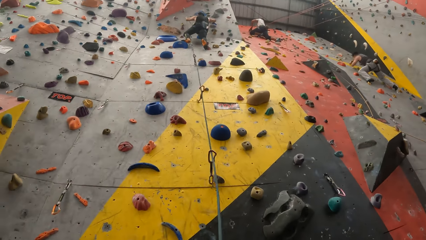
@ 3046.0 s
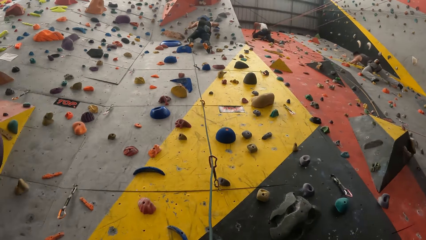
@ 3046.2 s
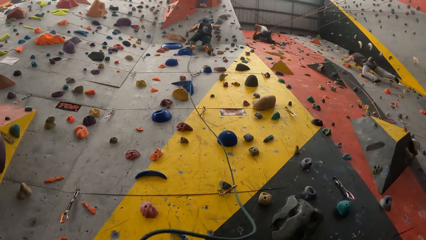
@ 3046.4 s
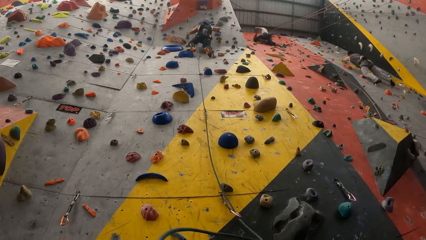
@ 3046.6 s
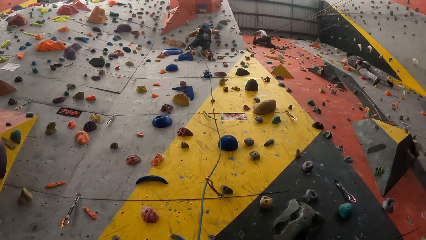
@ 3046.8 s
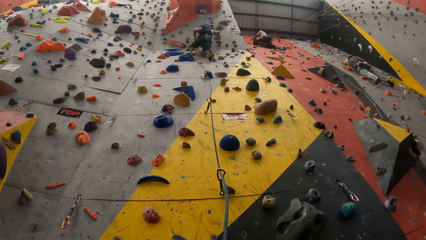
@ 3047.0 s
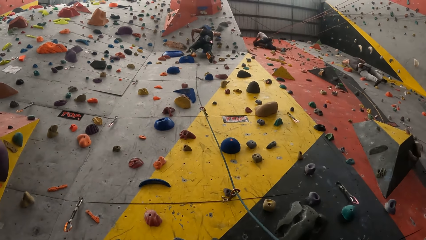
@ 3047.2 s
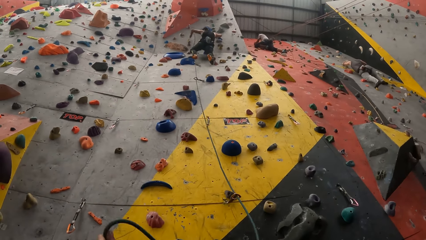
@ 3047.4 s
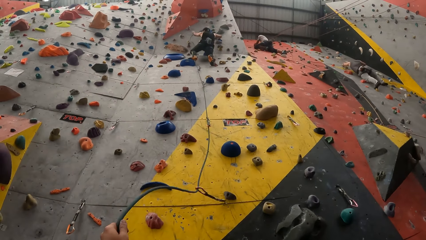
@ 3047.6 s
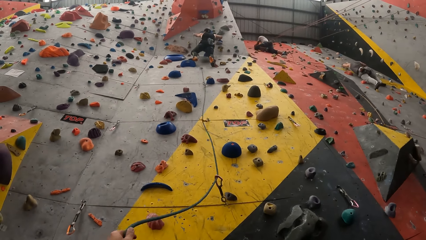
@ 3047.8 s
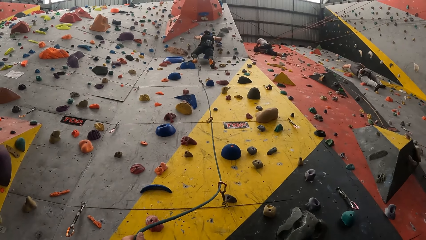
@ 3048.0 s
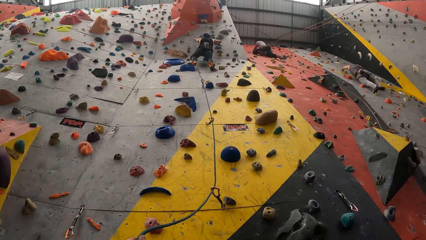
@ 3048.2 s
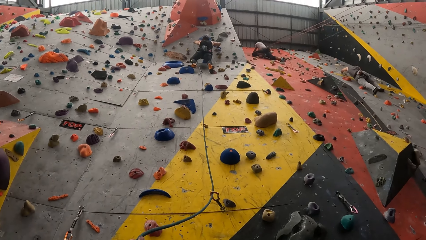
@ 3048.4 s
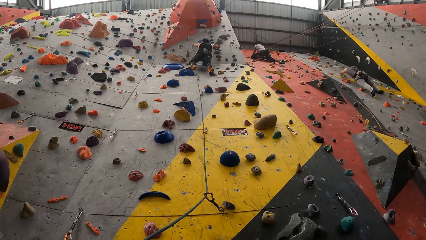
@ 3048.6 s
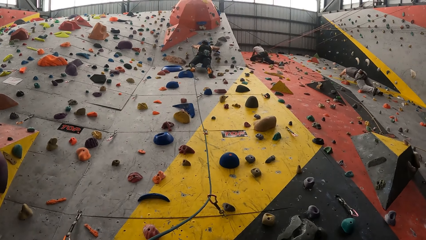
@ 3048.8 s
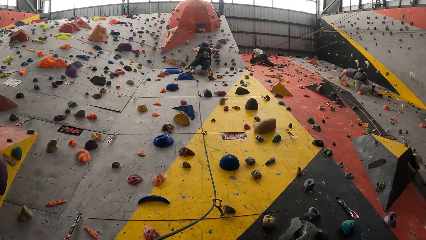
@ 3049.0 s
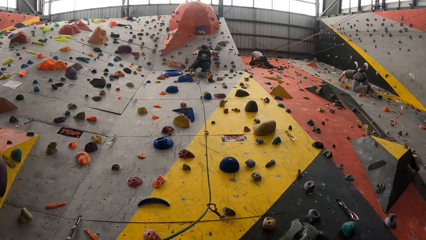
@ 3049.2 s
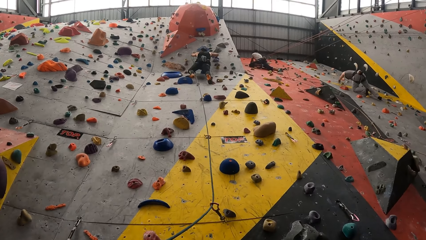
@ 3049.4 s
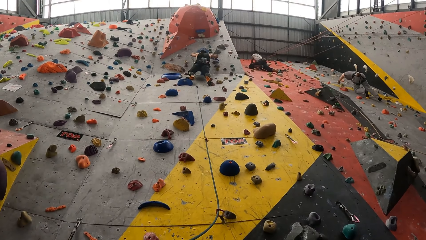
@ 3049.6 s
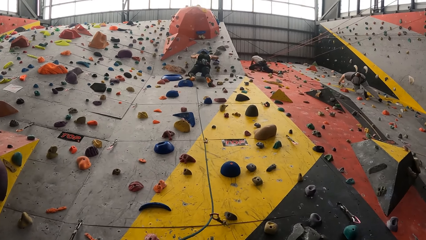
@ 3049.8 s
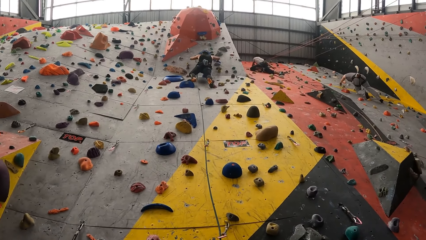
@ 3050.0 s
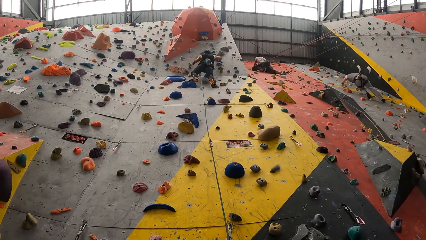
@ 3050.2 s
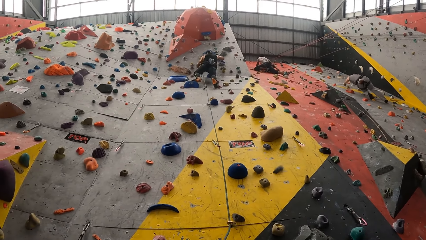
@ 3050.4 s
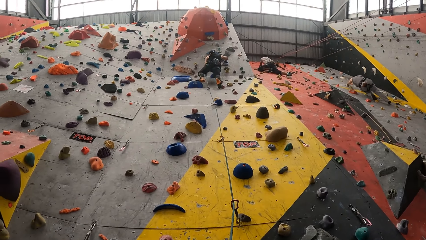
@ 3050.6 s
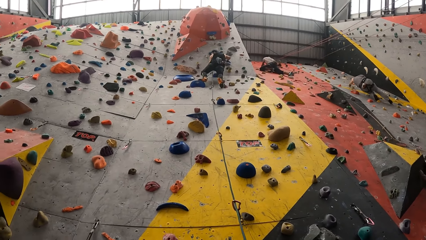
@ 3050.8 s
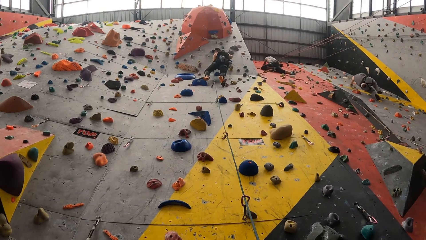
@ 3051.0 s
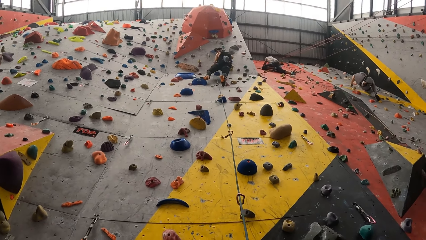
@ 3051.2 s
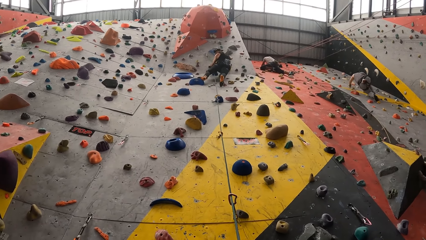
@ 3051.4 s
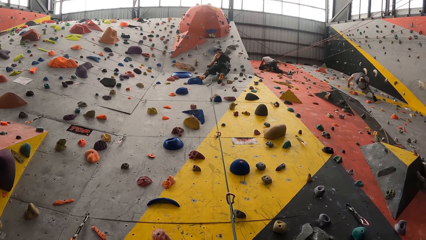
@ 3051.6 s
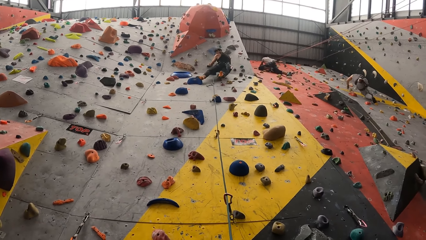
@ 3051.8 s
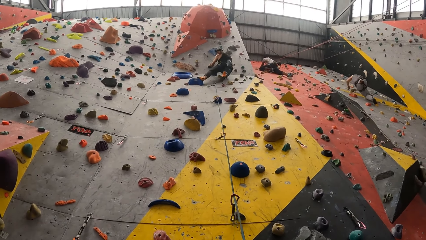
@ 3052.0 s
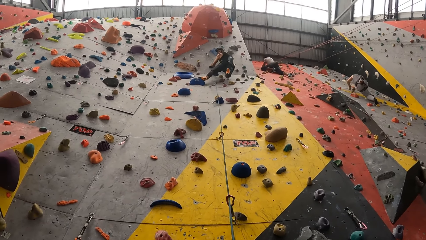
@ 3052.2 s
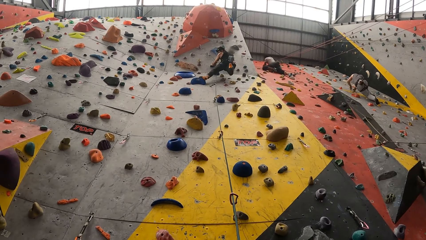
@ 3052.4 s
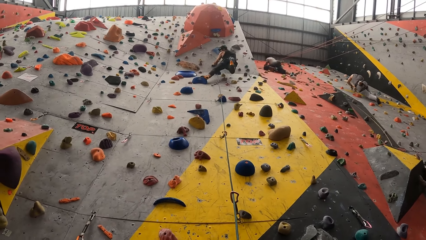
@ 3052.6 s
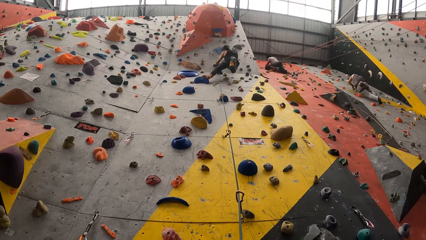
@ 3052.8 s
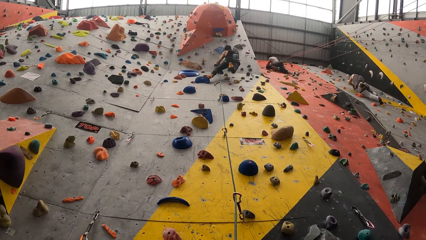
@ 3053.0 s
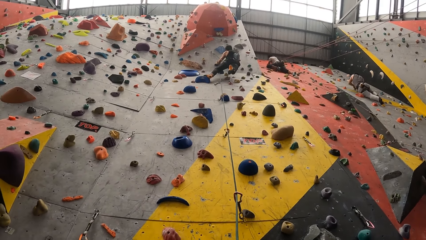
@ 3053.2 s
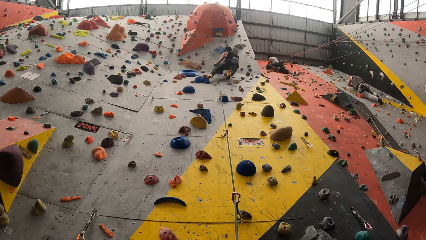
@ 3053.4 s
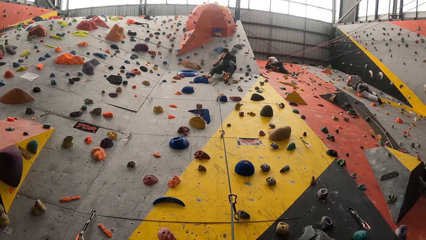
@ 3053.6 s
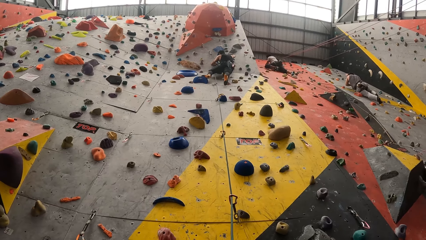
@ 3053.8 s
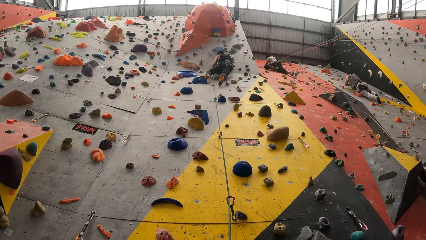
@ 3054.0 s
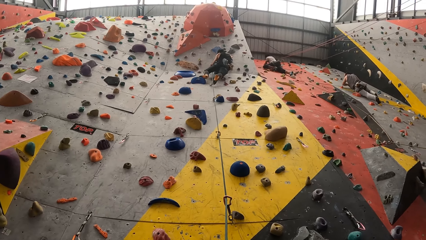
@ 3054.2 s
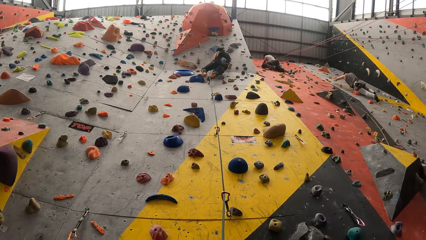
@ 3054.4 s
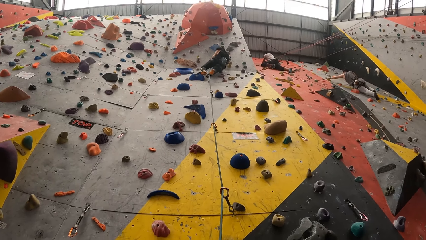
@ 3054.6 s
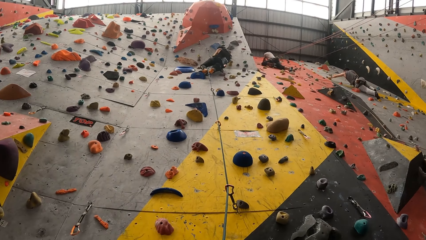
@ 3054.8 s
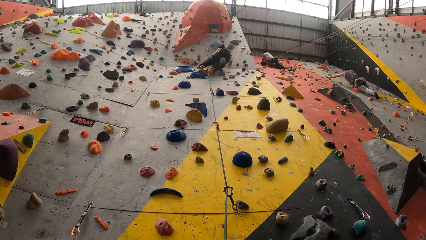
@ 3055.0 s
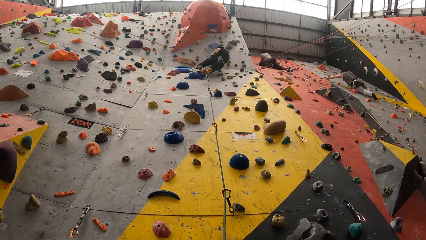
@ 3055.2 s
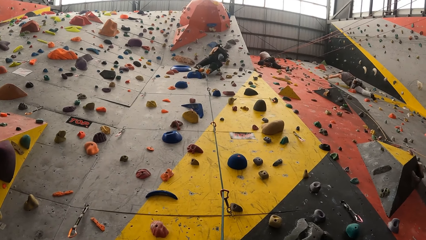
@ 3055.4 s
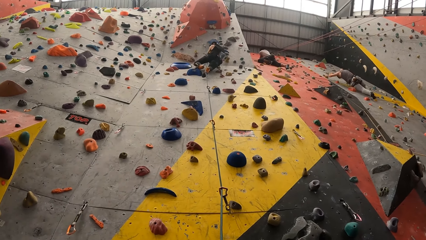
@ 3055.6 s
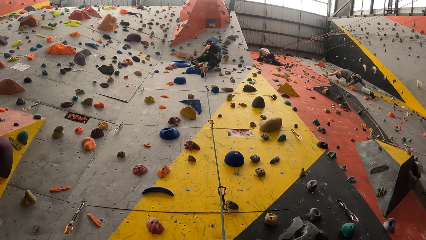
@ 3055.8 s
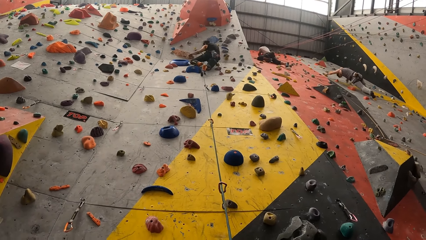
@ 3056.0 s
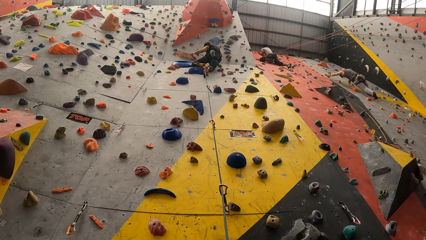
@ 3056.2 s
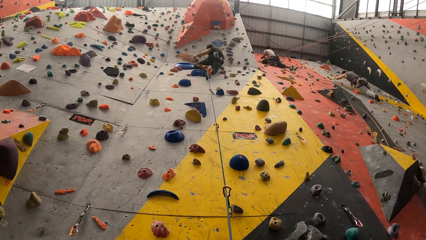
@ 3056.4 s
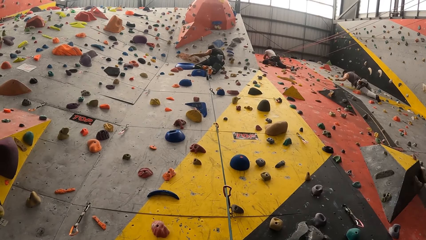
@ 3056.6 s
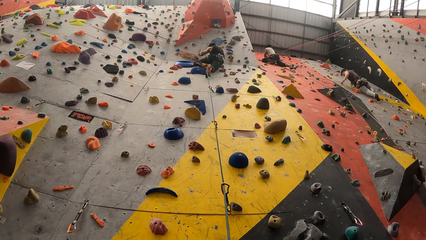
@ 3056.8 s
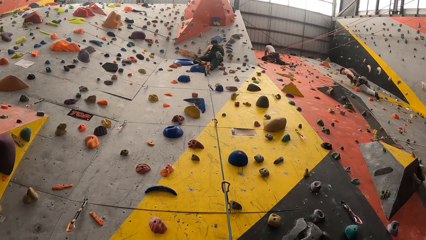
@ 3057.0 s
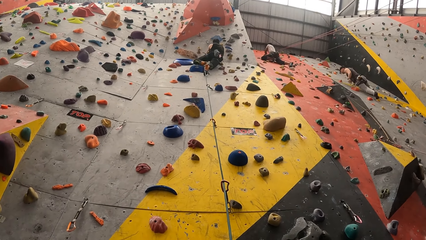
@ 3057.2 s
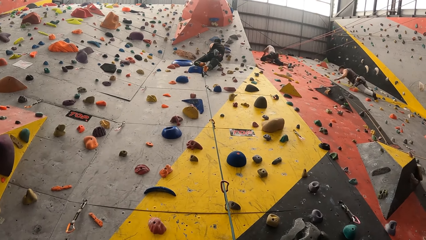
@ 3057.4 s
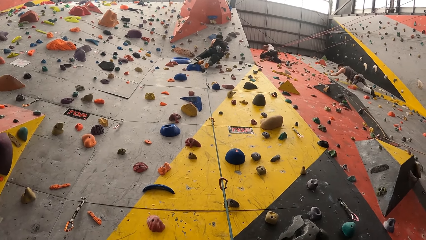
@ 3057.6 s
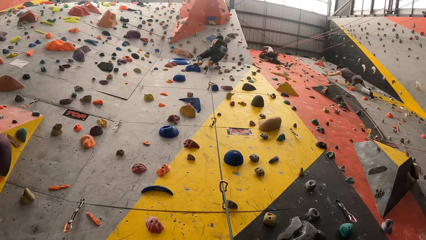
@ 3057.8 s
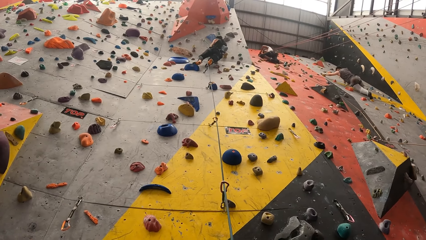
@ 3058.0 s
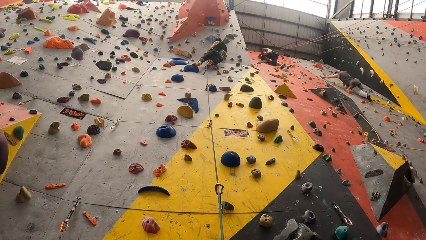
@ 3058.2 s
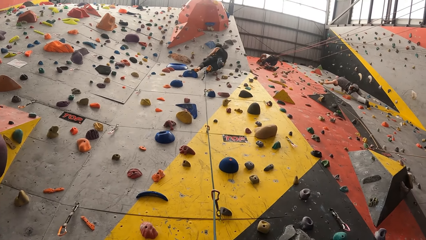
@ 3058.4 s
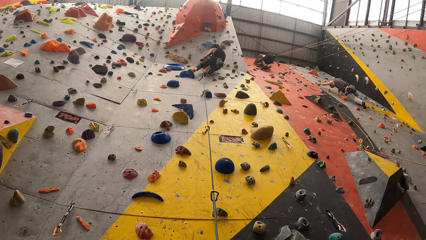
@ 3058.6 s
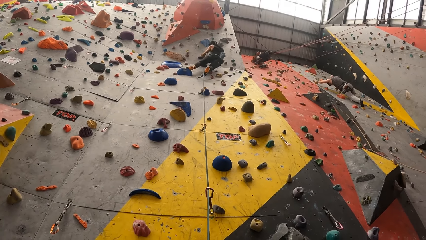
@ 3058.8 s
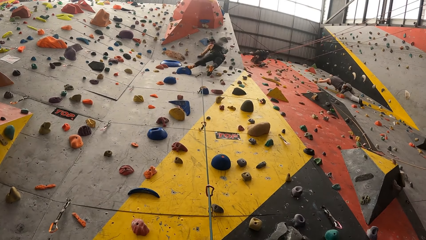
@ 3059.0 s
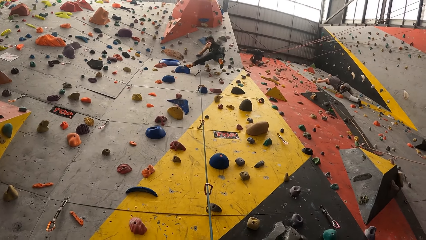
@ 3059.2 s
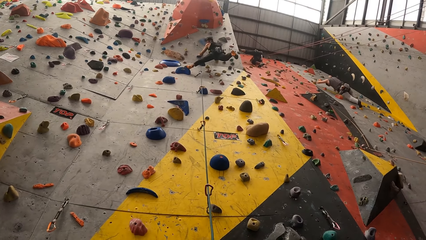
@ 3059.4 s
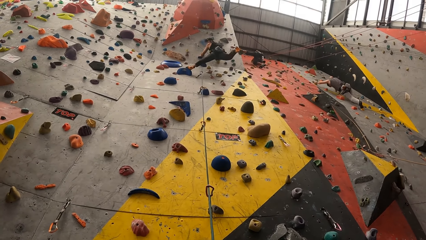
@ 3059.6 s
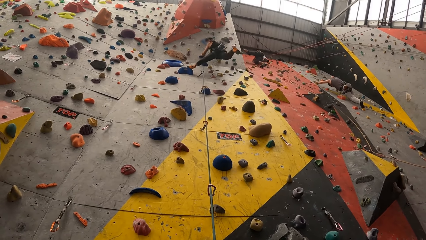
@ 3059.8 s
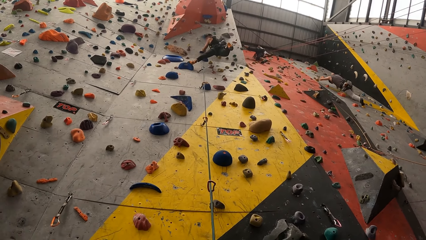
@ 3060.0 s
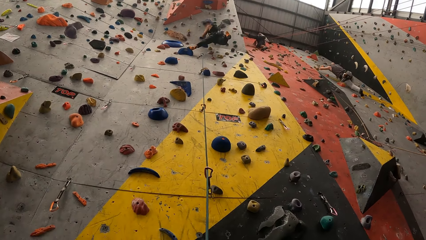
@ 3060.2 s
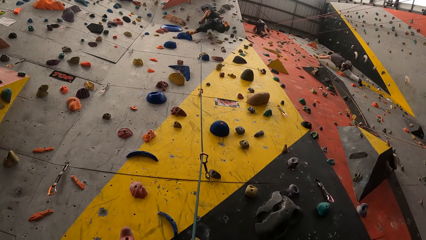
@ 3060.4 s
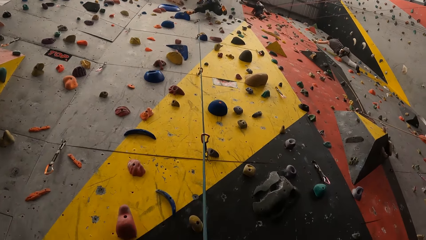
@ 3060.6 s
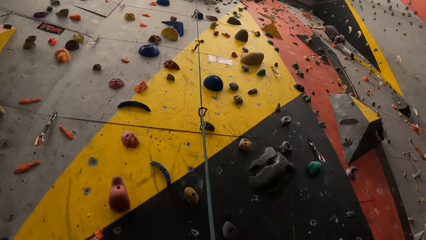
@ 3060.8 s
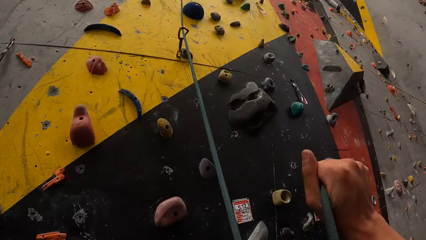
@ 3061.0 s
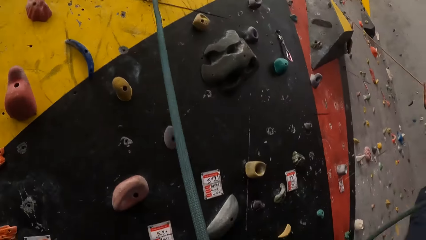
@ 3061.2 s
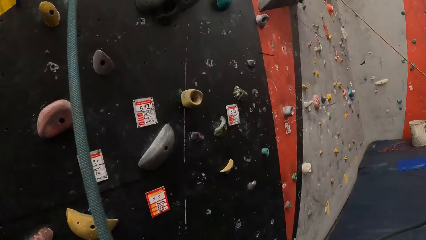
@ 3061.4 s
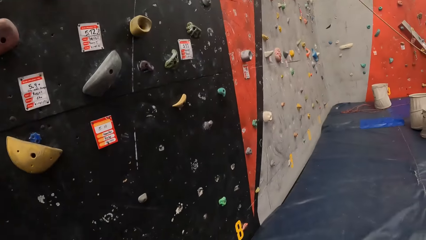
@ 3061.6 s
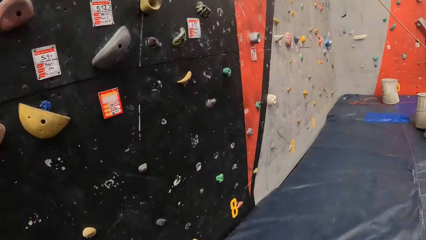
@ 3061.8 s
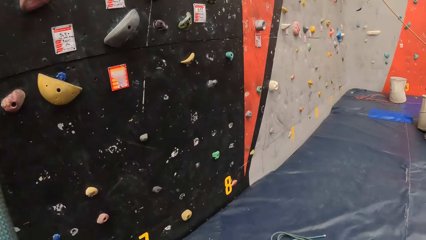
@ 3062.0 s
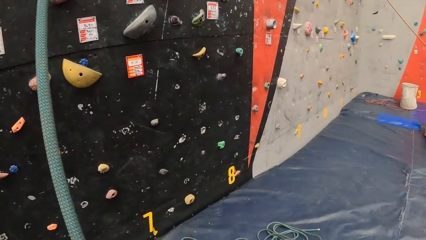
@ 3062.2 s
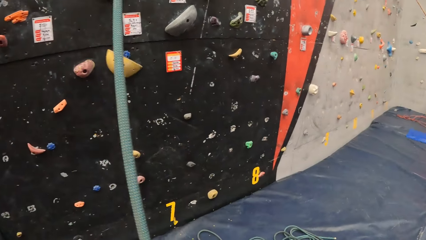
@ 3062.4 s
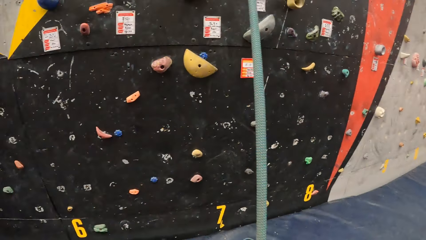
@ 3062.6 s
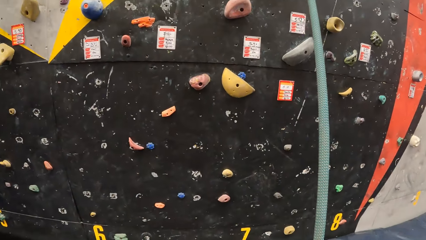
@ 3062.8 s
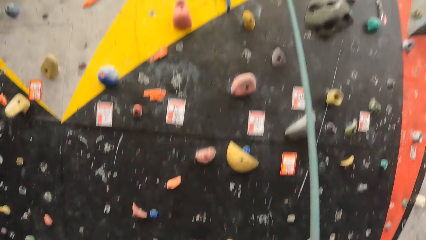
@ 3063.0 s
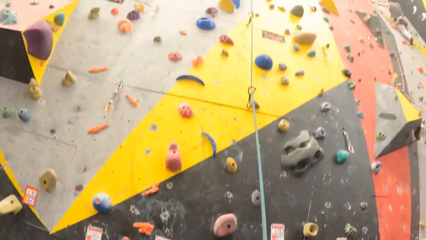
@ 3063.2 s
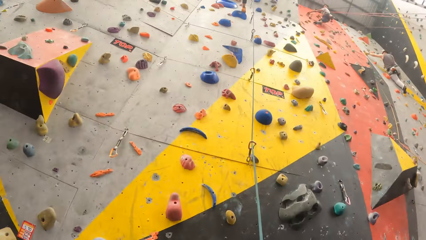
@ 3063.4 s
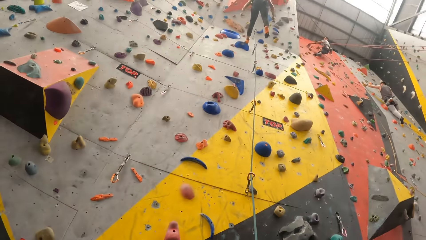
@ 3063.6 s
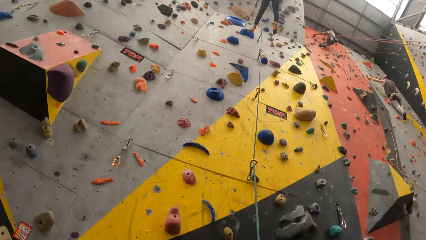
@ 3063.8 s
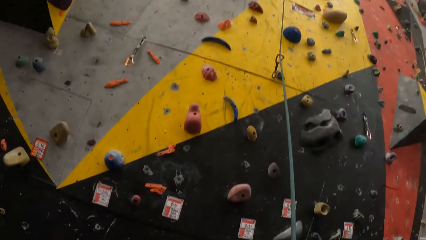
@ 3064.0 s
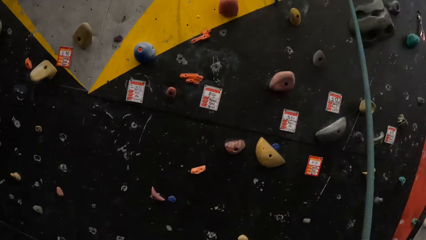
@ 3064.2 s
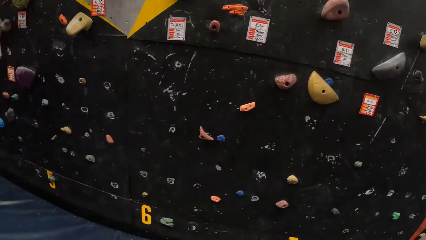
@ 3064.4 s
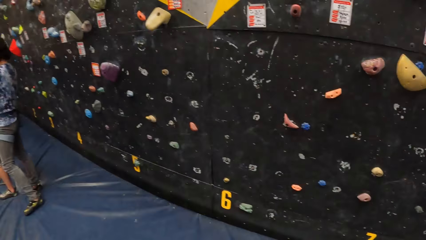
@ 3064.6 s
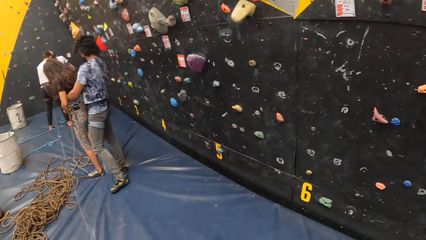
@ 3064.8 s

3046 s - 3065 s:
A man adjusts the rope. The camera wearer climbs the climbing wall. The man stretches a leg and stretches a hand. The camera wearer looks at the man. The man stretches a leg. The camera wearer holds the rope. They look aside.
